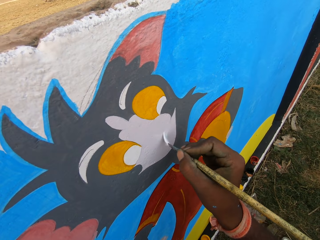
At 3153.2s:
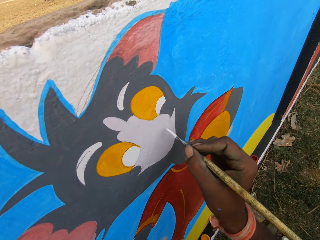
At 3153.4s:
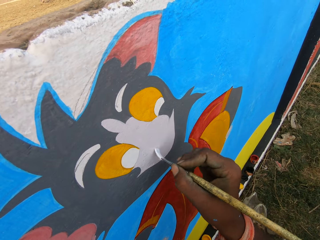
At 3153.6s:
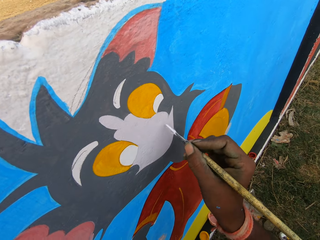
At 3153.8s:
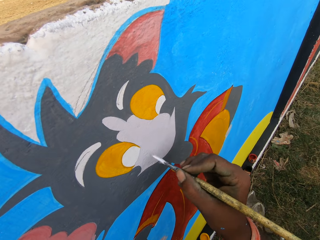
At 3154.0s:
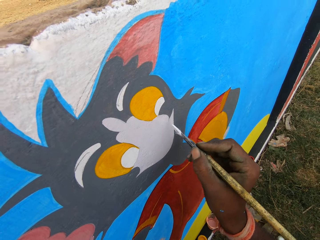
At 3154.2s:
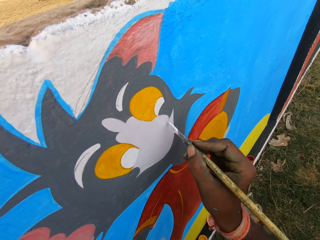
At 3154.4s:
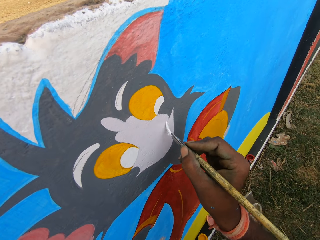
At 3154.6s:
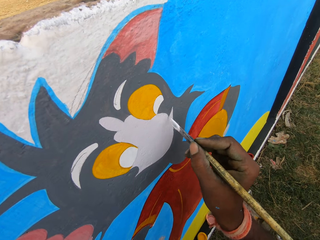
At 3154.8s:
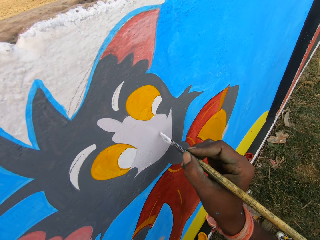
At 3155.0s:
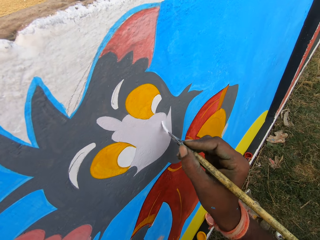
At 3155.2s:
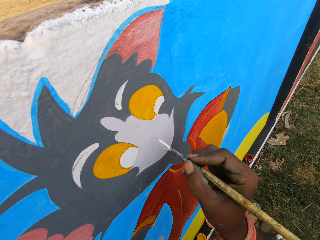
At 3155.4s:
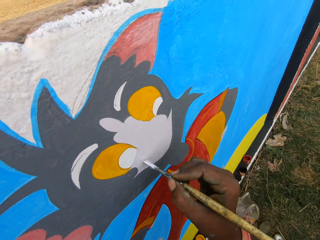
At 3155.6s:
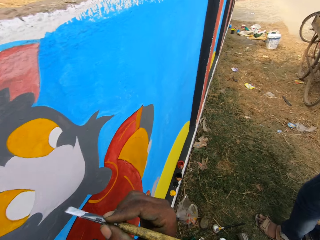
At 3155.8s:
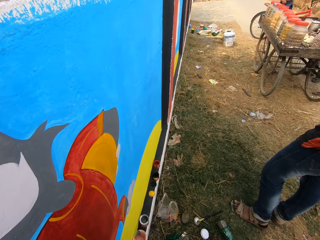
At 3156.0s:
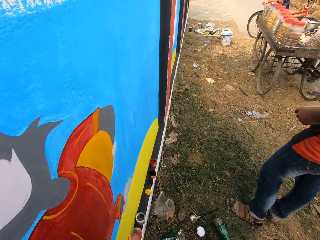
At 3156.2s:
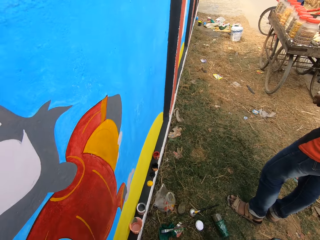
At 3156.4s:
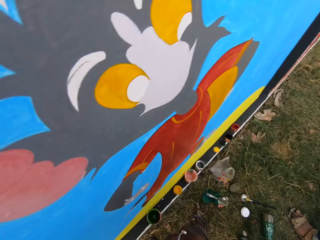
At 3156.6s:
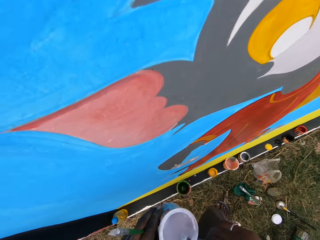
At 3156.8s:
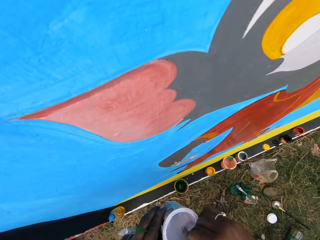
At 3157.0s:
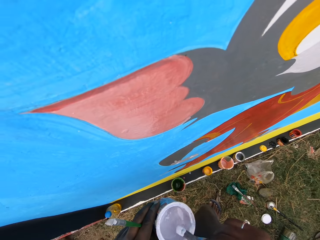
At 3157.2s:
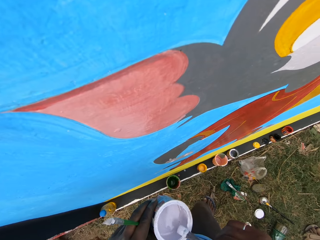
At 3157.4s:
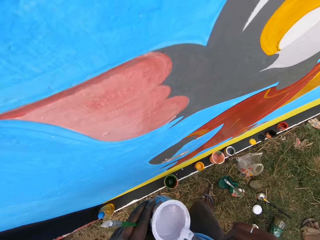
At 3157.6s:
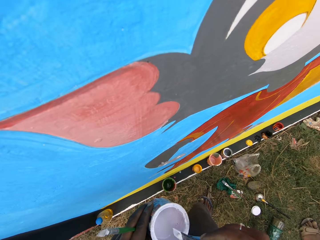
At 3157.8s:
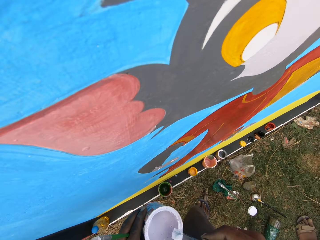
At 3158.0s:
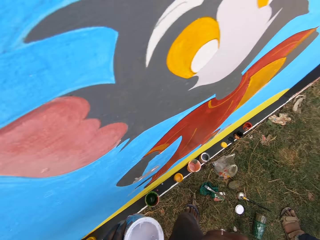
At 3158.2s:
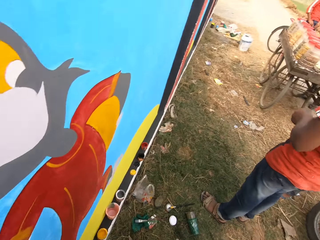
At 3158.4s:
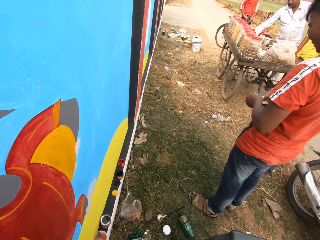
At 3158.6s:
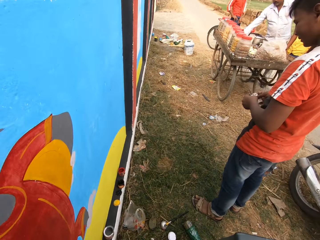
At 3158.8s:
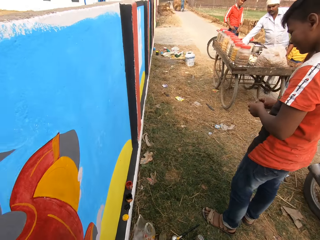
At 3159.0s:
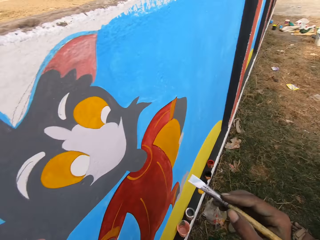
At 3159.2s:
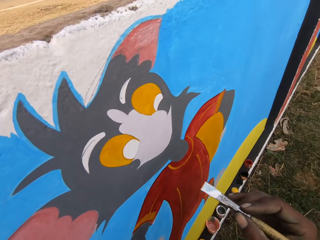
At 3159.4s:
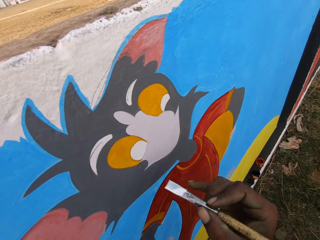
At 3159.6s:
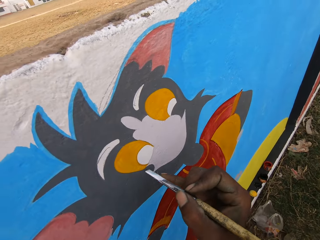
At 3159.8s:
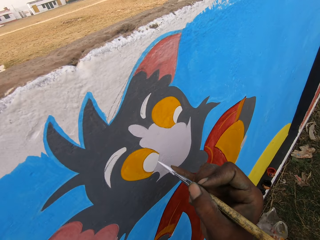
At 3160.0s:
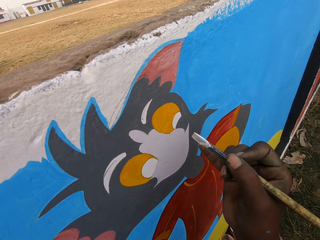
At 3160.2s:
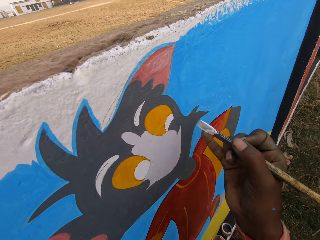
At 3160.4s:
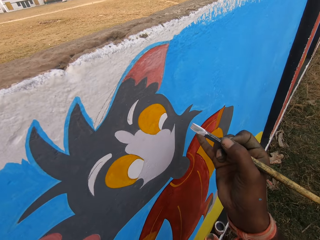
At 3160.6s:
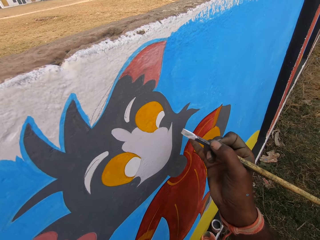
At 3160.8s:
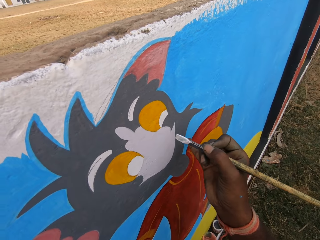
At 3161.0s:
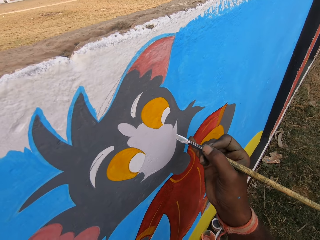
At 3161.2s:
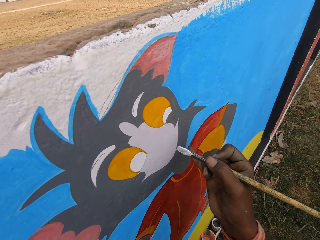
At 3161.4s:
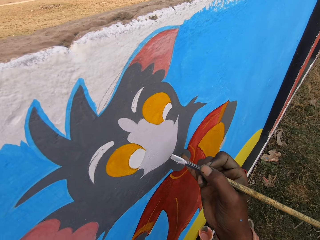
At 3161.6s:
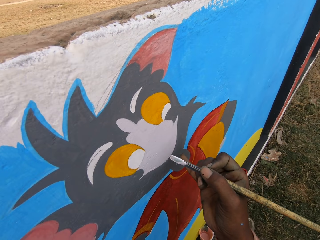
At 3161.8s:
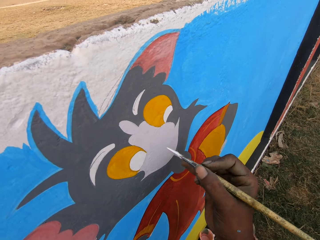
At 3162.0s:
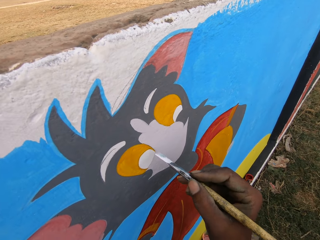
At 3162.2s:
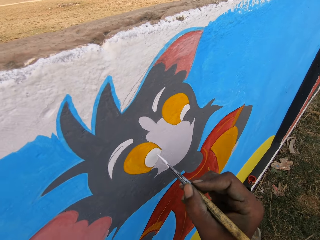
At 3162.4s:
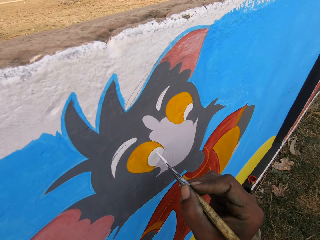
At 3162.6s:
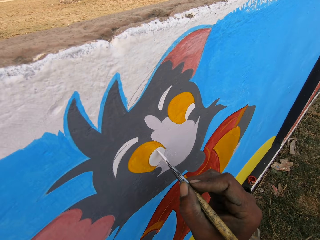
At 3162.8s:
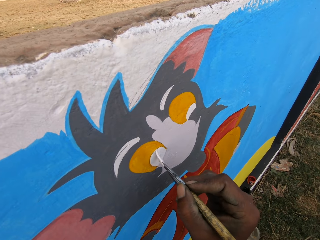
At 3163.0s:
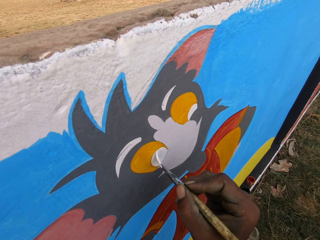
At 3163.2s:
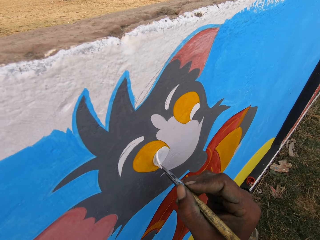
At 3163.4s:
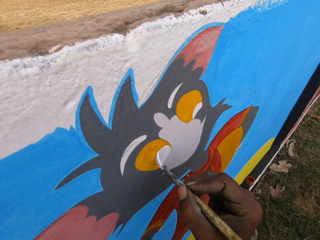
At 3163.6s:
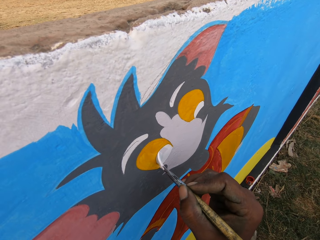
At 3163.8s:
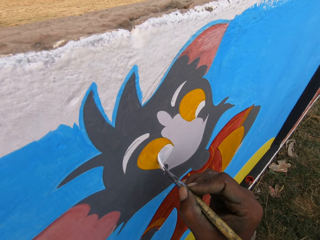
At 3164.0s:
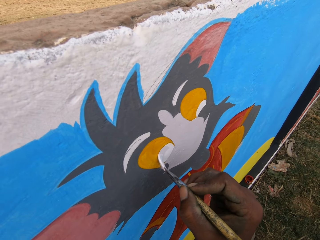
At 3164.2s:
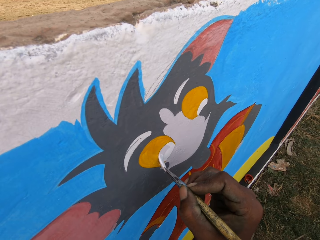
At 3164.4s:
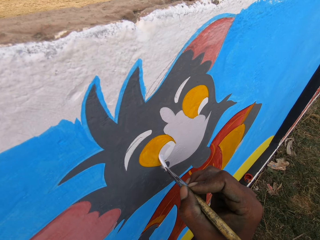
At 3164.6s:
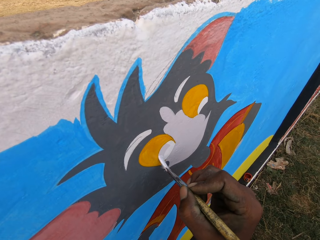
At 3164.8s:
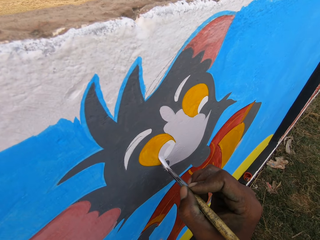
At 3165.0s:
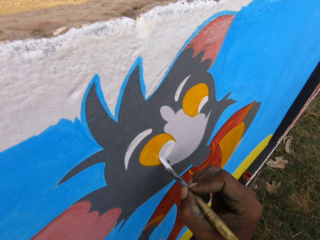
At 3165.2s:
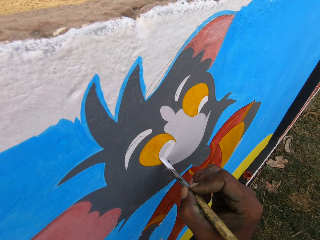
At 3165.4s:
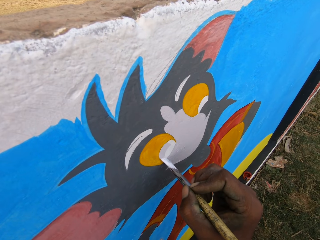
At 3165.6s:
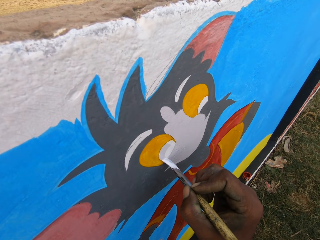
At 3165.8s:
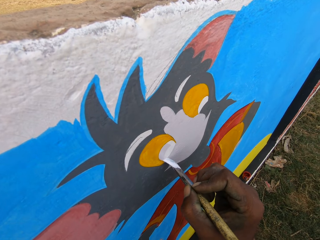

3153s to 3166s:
The camera wearer paints the wall with the paintbrush. They look to the right. A man stands close to the wall. The man moves his hand forward. Another man stands near a cart. The camera wearer dips the paintbrush in the paint can. They remove the excess paint on the paintbrush. They rub the paintbrush on the edge of the paint can. They interact with a third man. They look to the right. The first man holds something. The second man stands near the cart. A fourth man stands near the cart. A fifth man holds something in the cart. The camera wearer moves the paintbrush close to the wall and moves the paintbrush around the wall. They paint the wall with the paintbrush.

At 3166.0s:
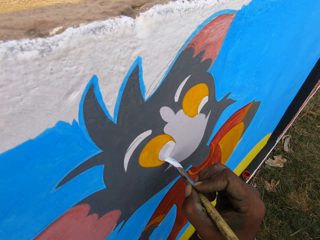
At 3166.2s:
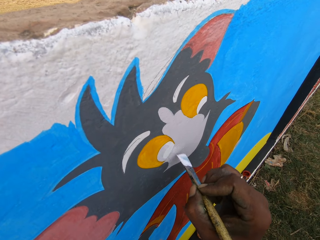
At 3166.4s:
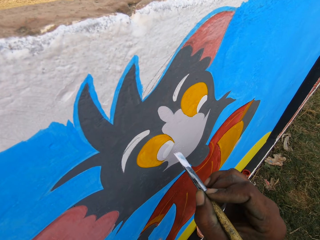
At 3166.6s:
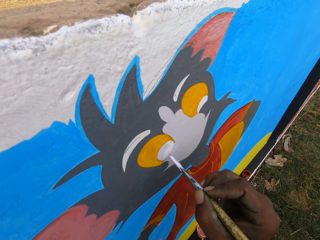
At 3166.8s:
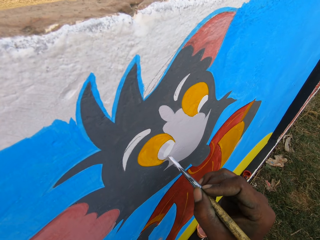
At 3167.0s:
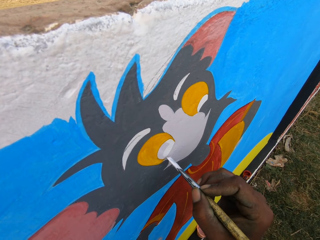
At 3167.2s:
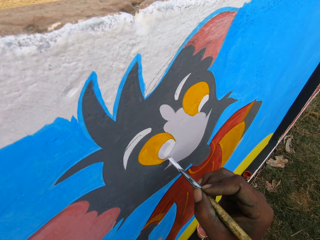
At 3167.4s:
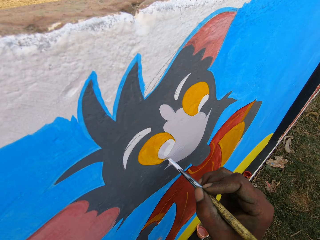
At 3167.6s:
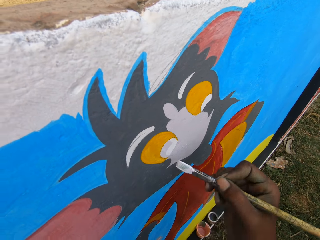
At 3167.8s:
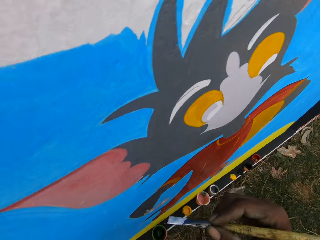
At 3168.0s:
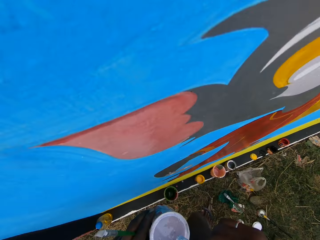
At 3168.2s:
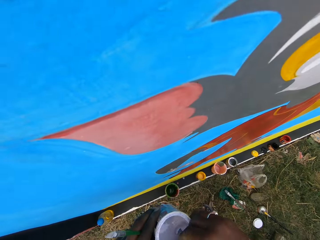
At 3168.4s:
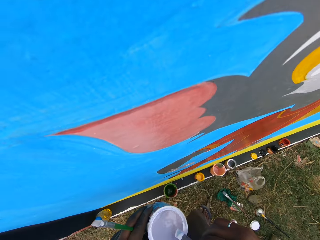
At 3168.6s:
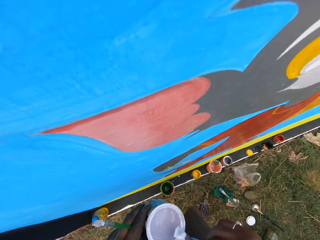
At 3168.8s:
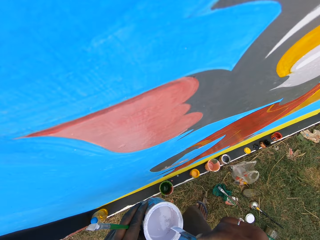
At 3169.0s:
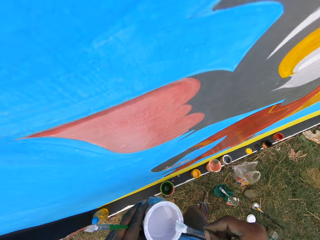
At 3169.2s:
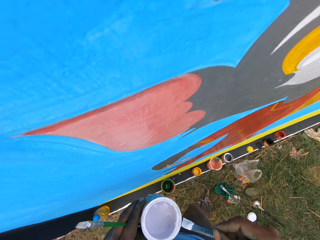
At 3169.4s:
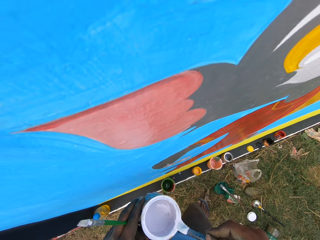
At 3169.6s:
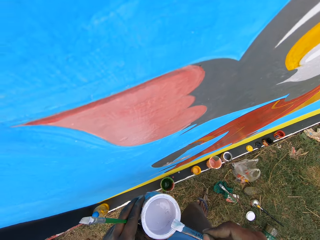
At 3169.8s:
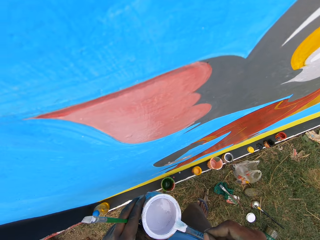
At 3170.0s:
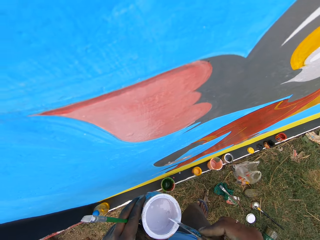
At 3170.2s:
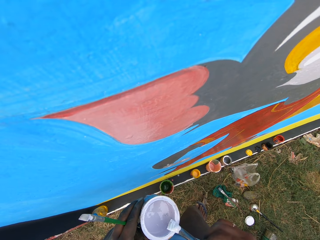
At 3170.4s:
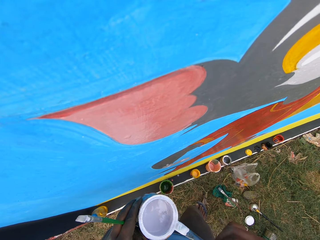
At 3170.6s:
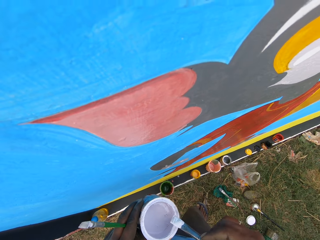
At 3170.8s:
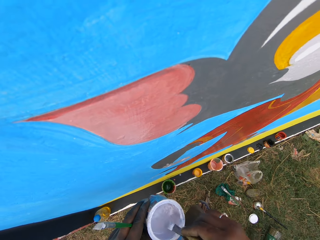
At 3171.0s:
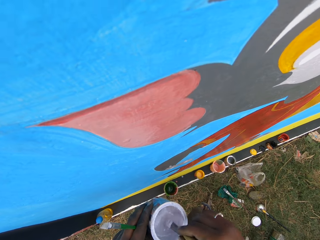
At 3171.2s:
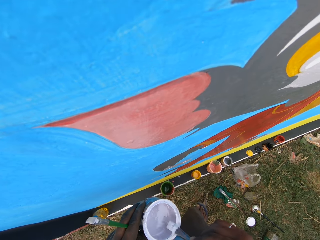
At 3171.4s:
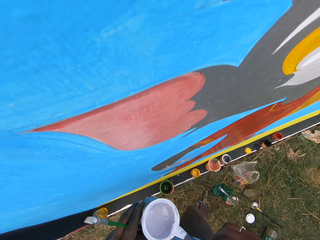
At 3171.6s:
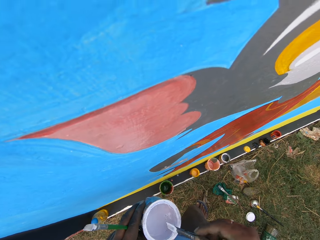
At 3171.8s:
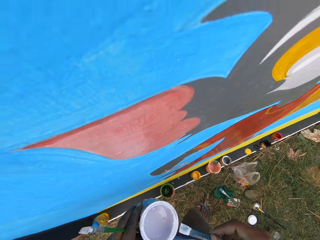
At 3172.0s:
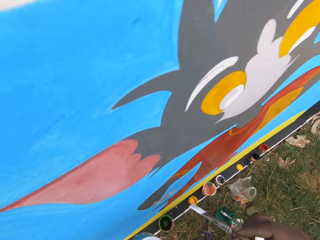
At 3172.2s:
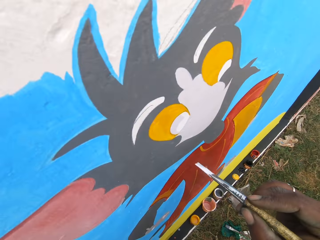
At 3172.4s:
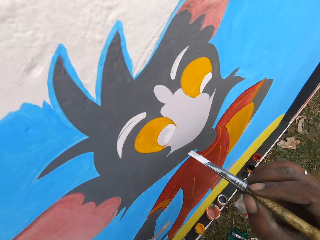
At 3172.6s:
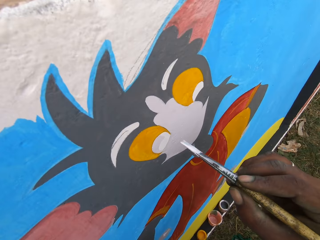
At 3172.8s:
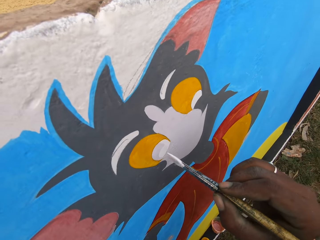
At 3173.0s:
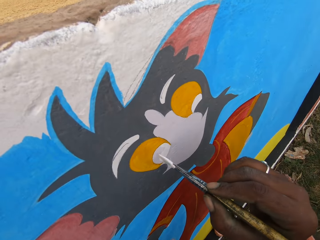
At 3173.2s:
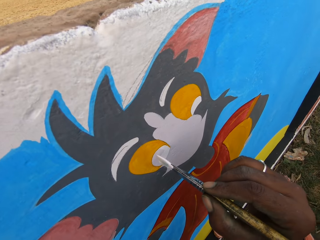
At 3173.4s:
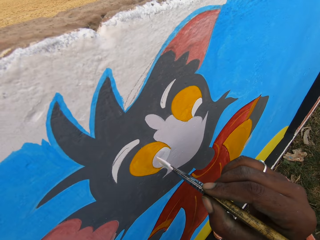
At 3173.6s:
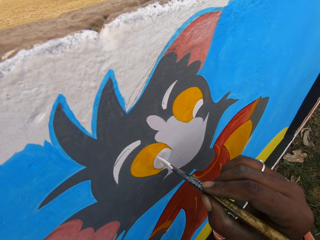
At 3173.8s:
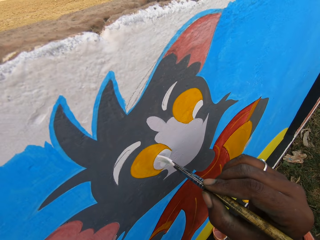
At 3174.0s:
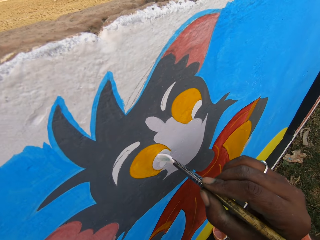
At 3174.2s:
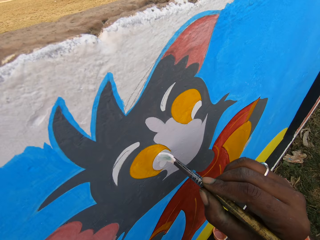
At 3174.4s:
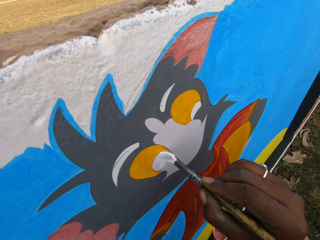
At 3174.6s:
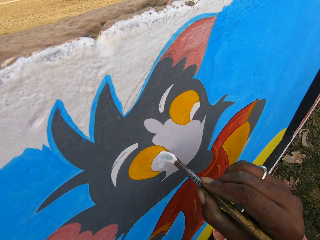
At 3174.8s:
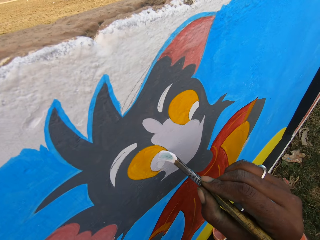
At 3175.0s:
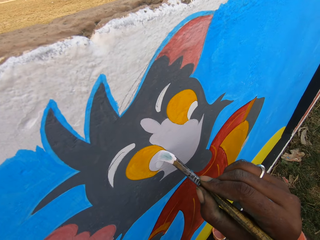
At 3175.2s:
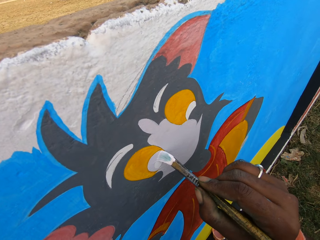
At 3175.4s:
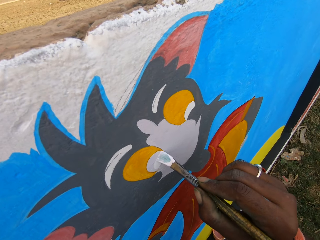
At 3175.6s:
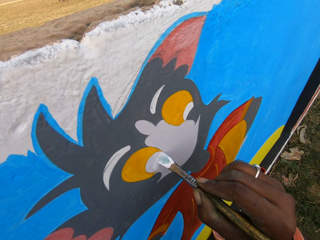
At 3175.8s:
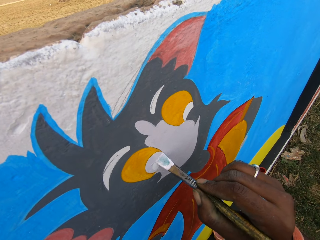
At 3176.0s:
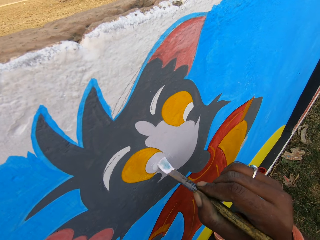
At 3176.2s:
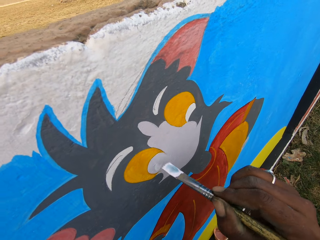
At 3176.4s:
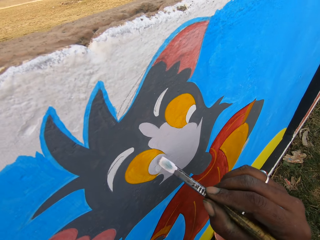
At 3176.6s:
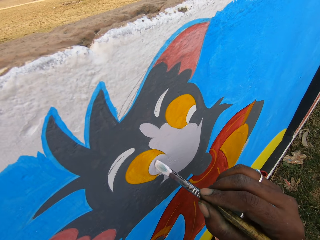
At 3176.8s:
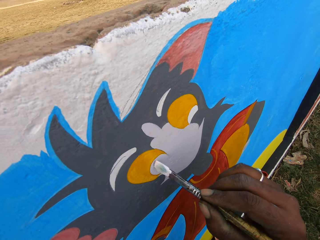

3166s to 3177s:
The camera wearer moves the paintbrush to the paint can. They dip the paintbrush in the paint can. They rub the paintbrush on the edge of the paint can. They remove the excess paint on the paintbrush. They dip the paintbrush in the paint can. They remove the excess paint on the paintbrush. They rub the paintbrush on the edge of the paint can. They move the paintbrush close to the wall. They paint the wall with the paintbrush.
